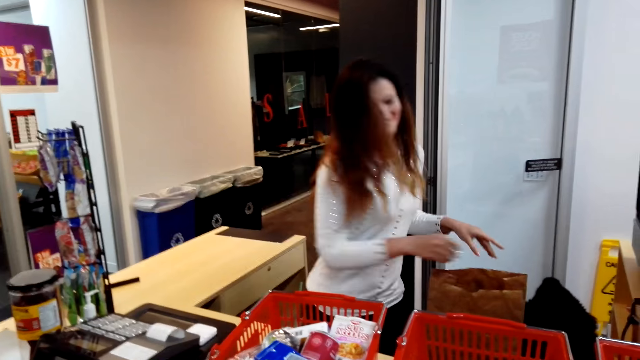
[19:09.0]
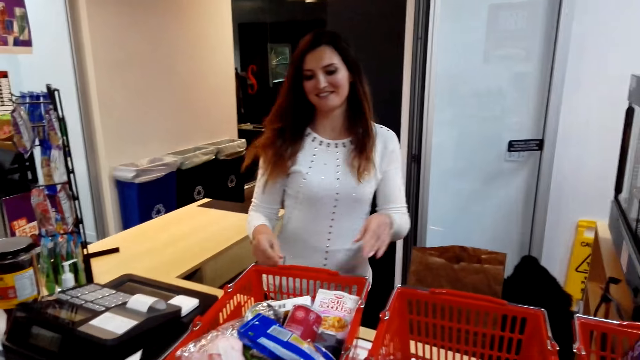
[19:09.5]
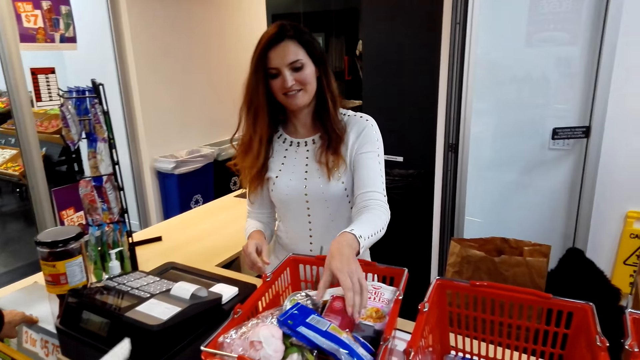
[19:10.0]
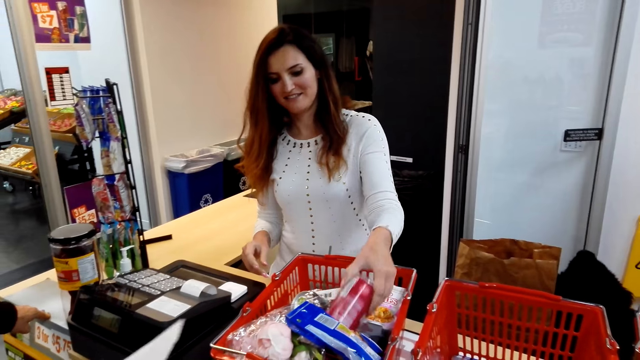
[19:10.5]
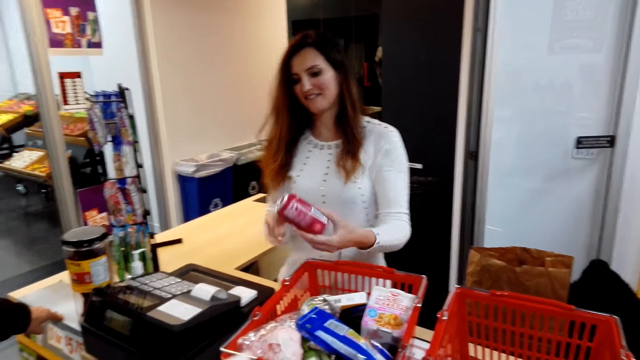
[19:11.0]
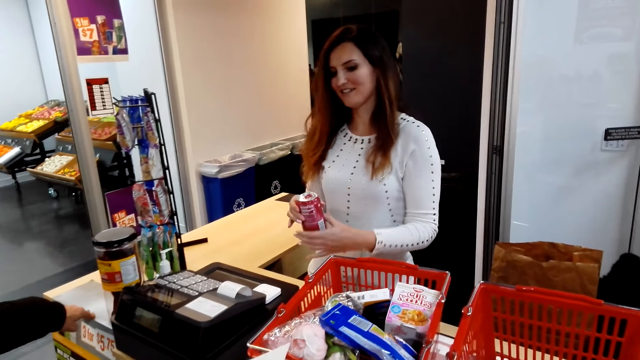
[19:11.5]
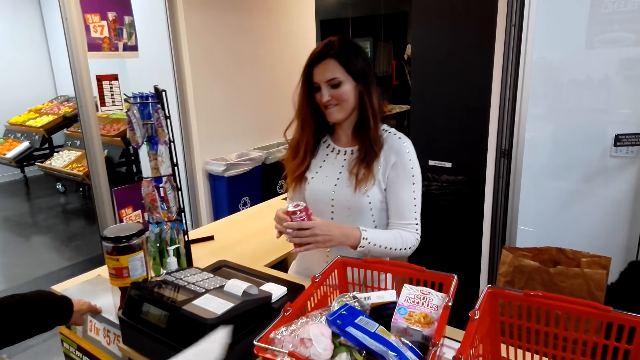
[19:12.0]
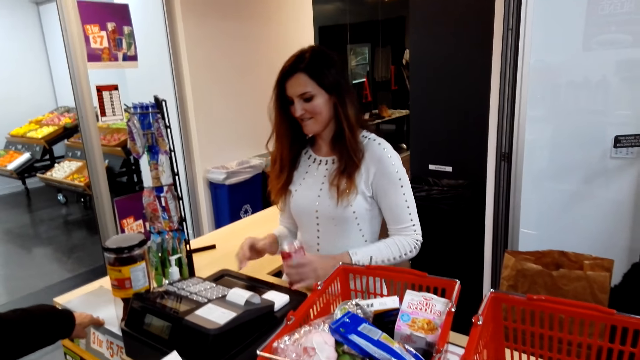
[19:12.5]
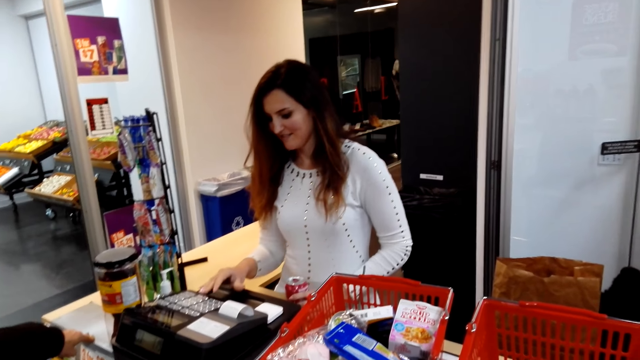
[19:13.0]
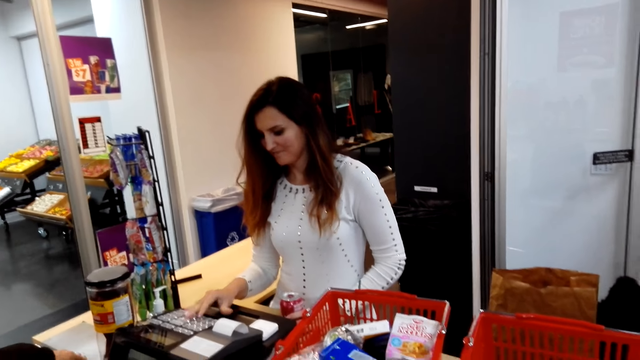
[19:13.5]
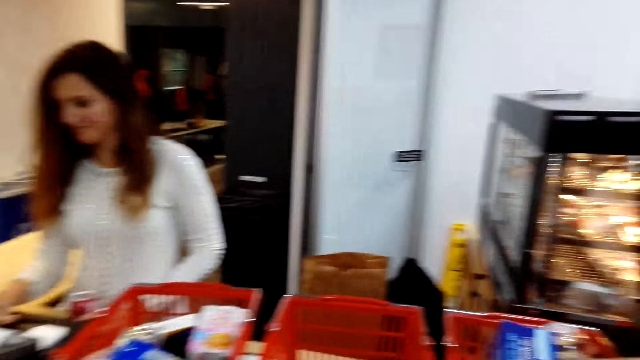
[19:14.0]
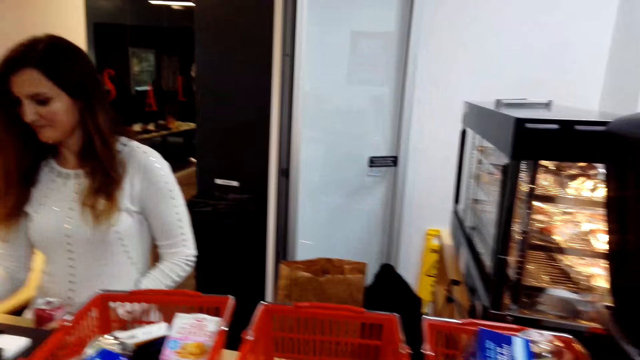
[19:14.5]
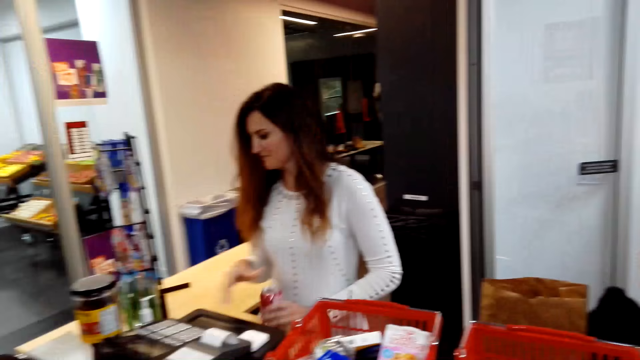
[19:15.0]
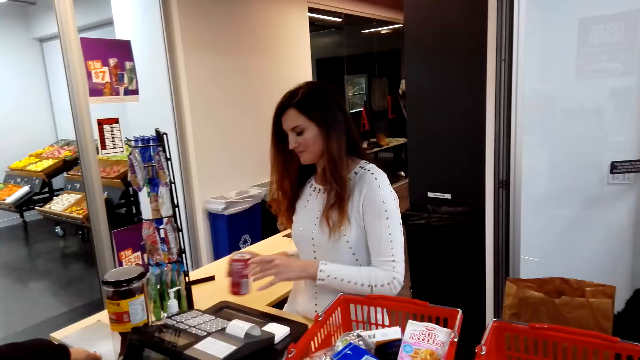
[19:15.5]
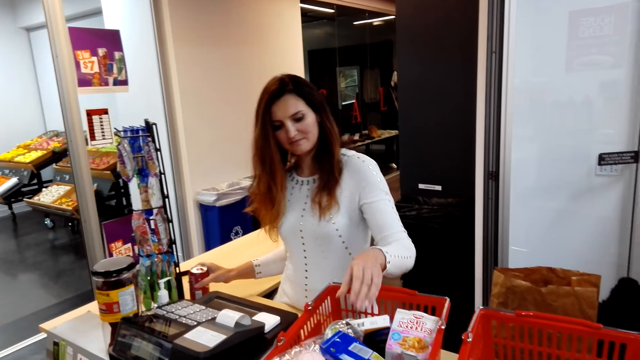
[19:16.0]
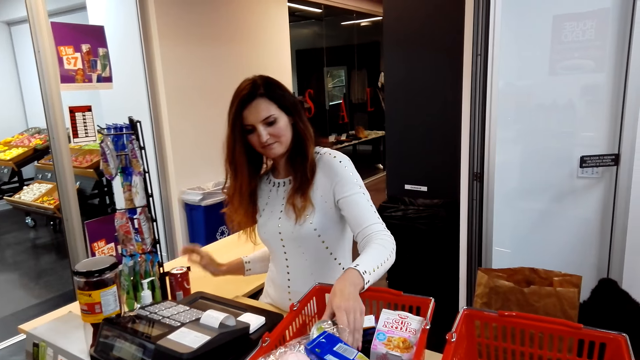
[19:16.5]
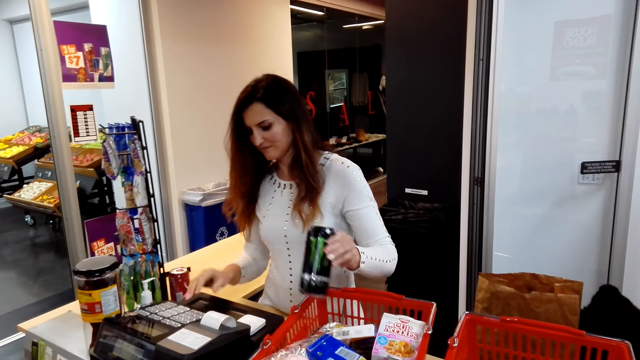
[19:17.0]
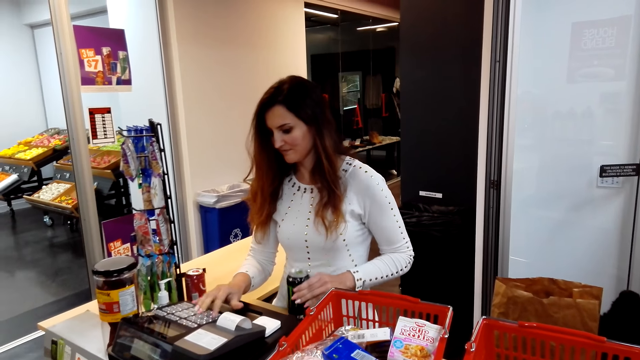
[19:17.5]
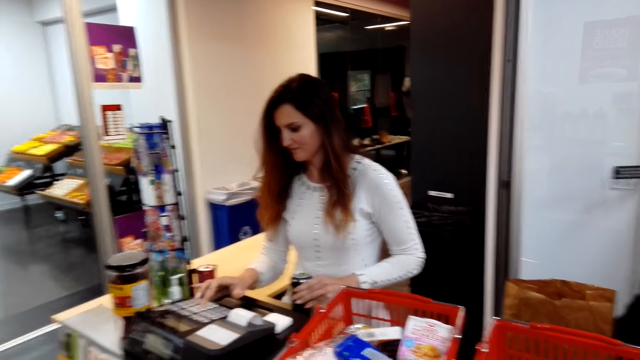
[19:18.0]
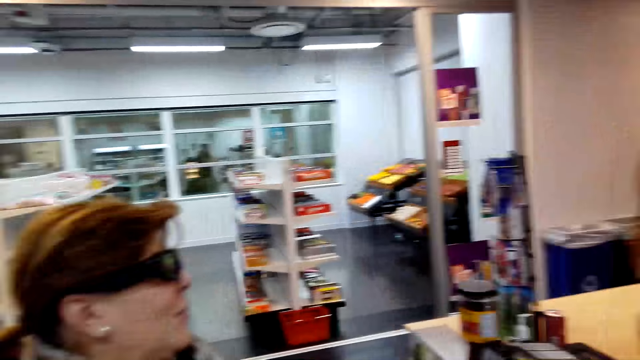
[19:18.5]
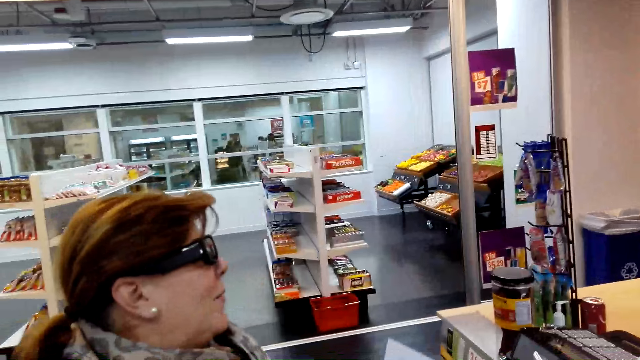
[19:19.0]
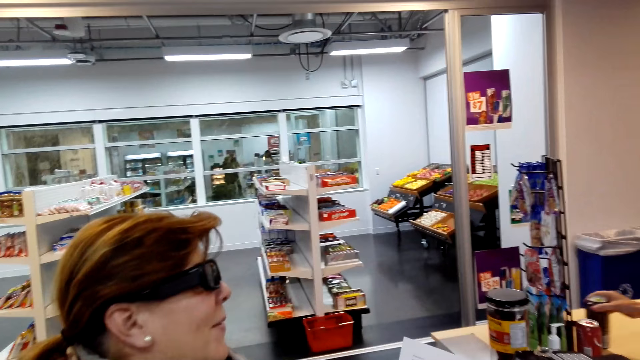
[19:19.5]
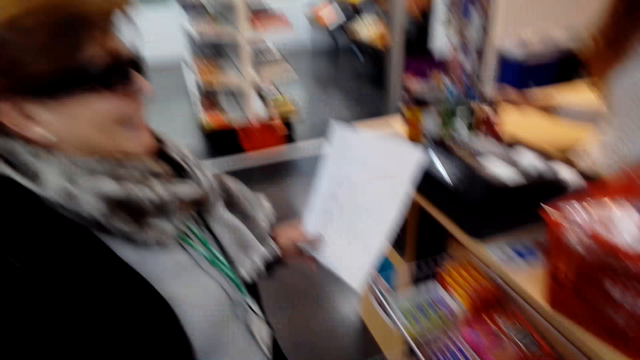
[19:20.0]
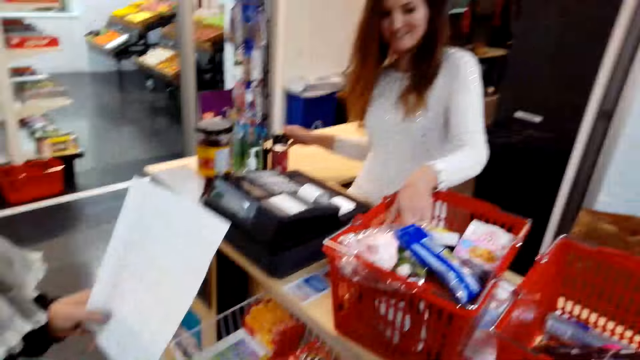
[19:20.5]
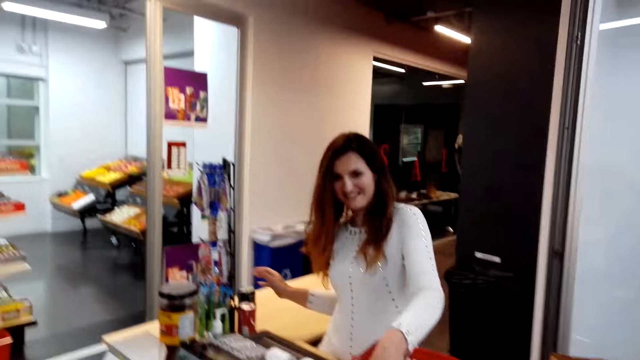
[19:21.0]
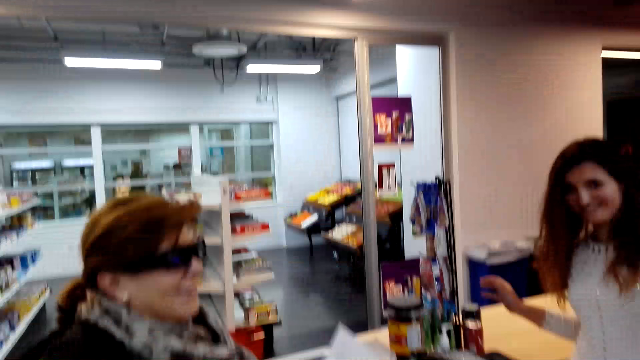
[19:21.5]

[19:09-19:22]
A cashier holds an energy drink and converses with a woman. The cashier picks the drink. The cashier presses the cash register, holds the energy drink, puts the energy drink aside, presses the cash register and holds the energy drink. The camera wearer converses with the woman. The woman holds printed paper.

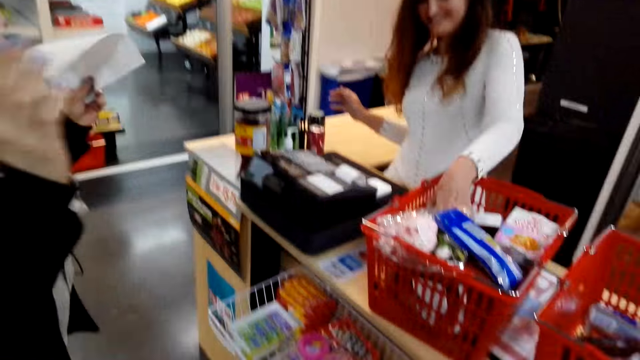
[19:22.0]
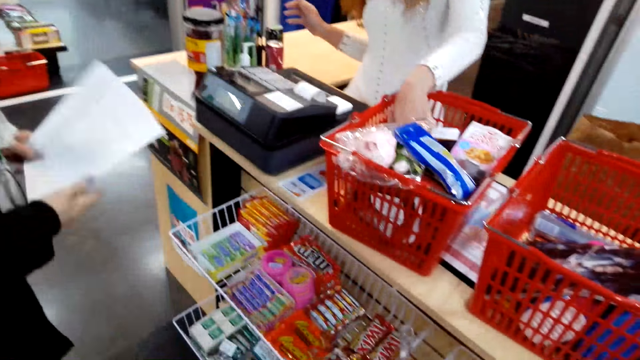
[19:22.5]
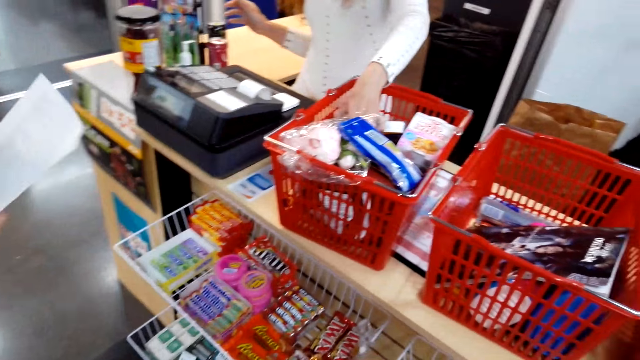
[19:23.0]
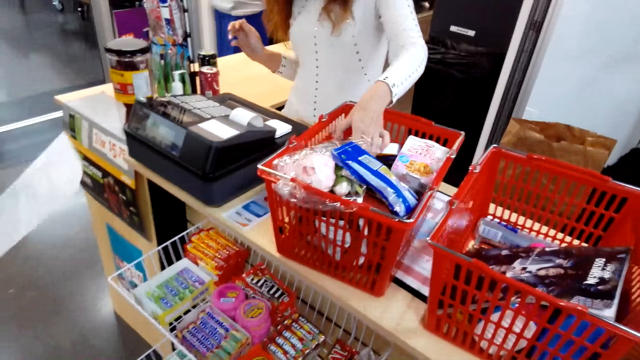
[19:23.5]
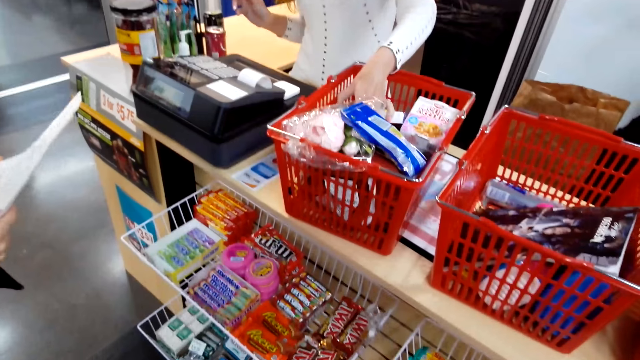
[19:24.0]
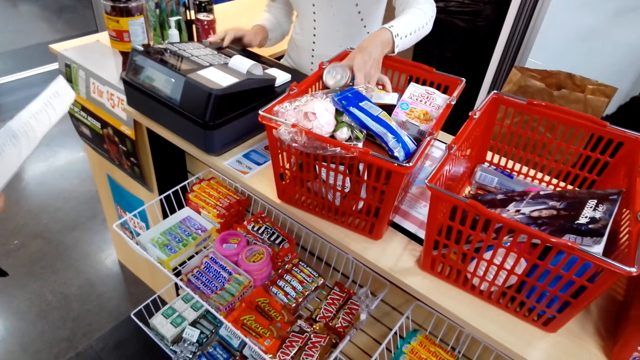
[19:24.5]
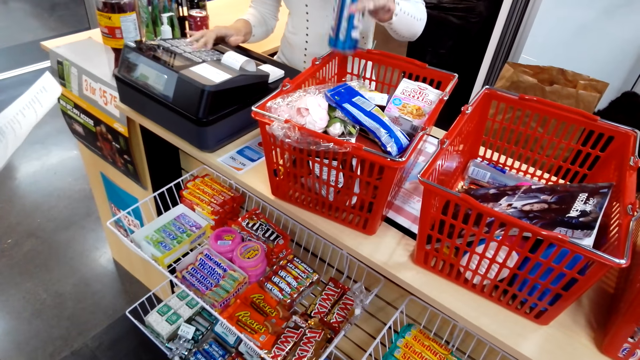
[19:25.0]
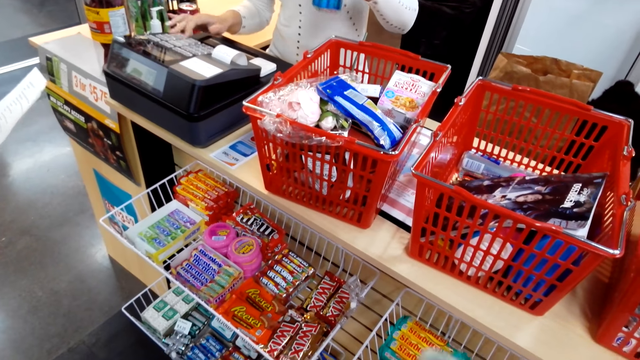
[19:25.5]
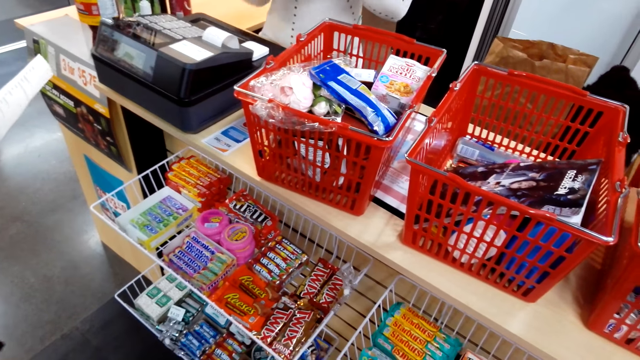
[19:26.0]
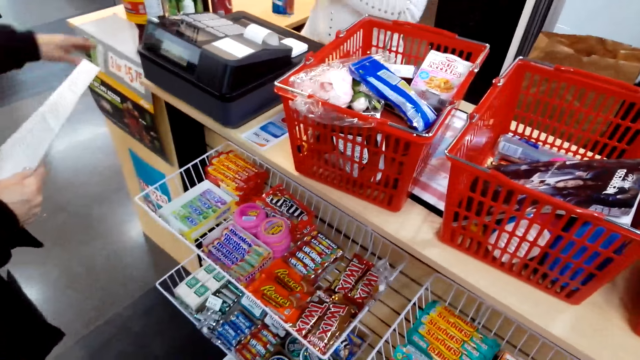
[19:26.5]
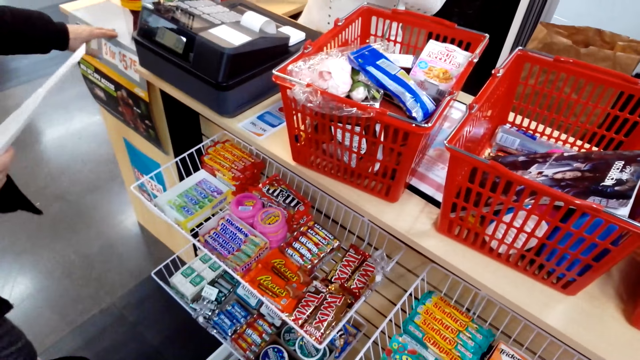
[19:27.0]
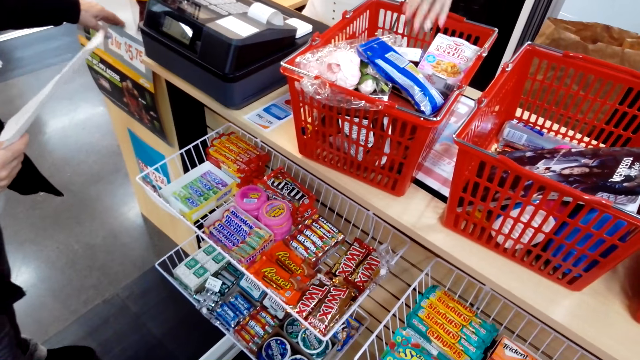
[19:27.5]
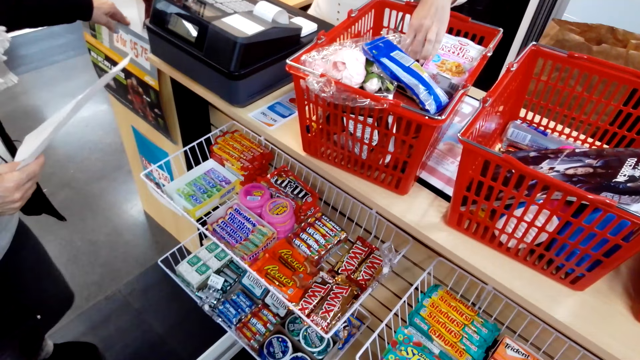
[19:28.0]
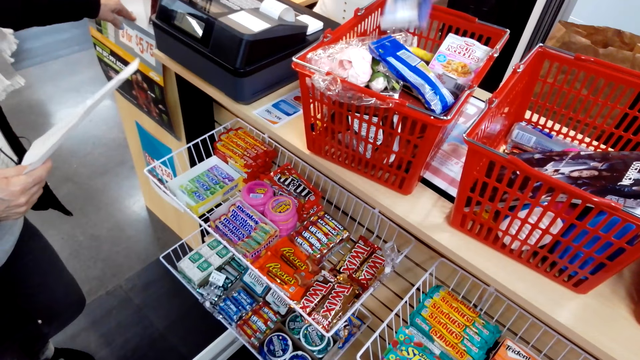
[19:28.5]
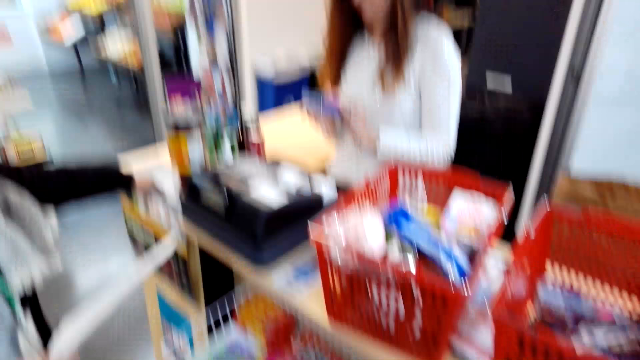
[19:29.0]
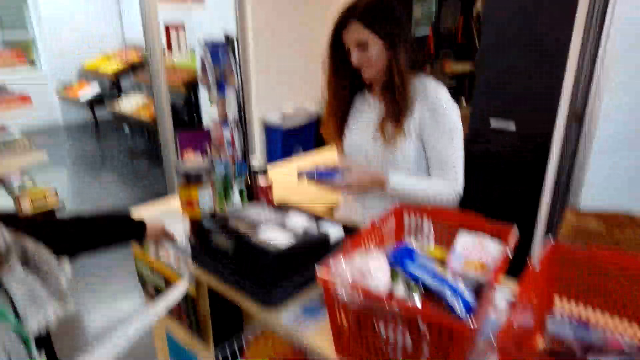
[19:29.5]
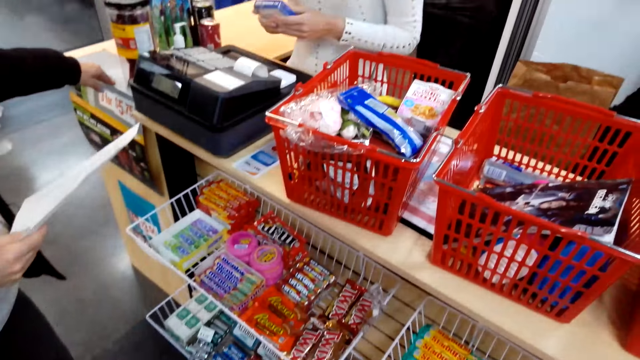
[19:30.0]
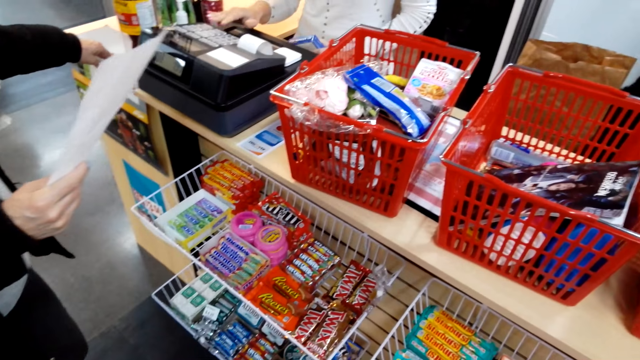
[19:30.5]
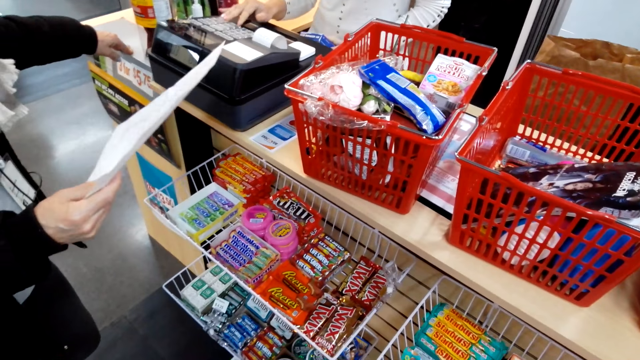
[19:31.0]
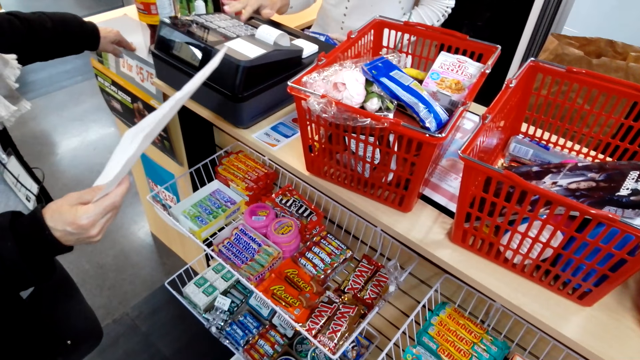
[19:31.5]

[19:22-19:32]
A cashier picks a drink from a shopping basket and holds the energy drink. A woman holds printed paper. The cashier presses the cash register. The woman holds the printed paper. The cashier puts the energy drink aside, presses the cash register and holds a box of something. The woman holds the printed paper.
